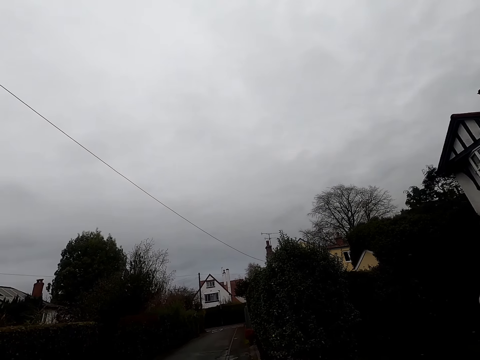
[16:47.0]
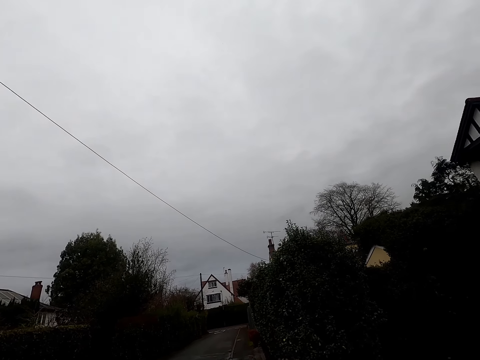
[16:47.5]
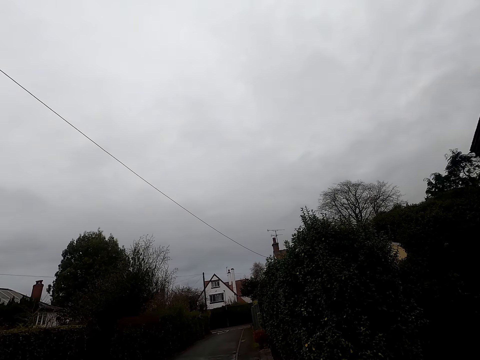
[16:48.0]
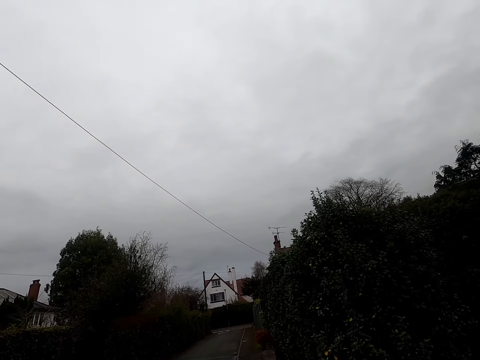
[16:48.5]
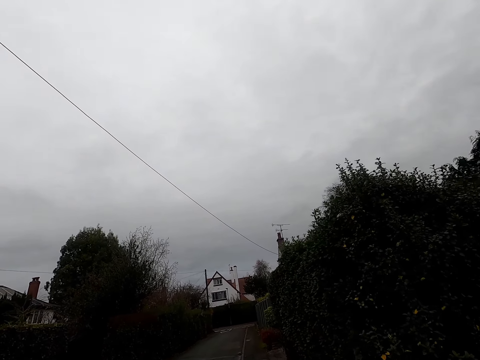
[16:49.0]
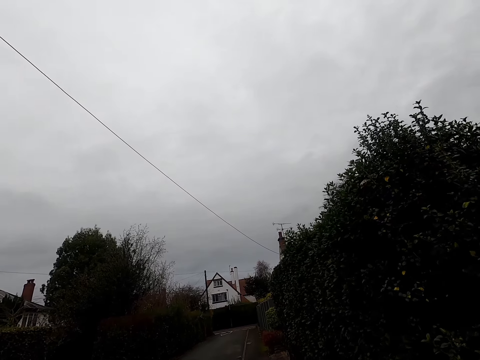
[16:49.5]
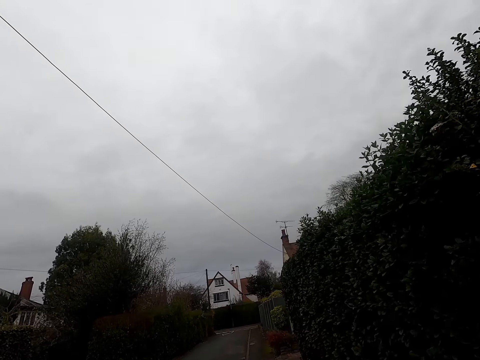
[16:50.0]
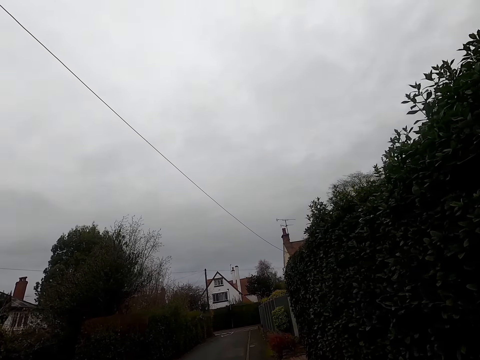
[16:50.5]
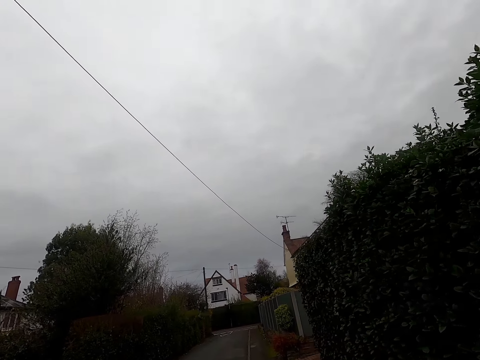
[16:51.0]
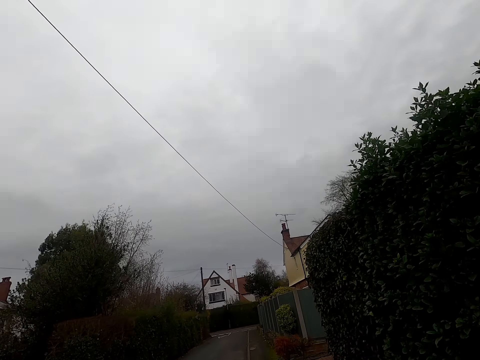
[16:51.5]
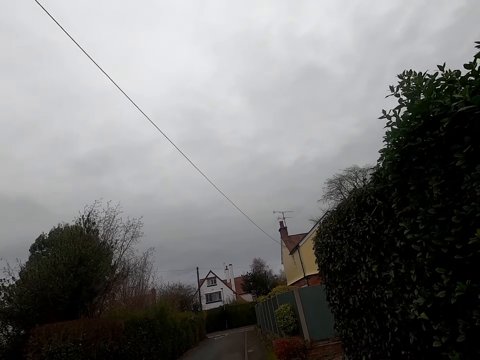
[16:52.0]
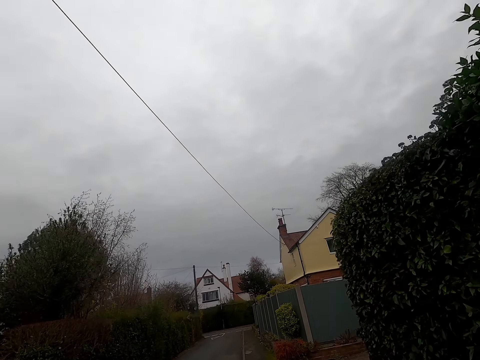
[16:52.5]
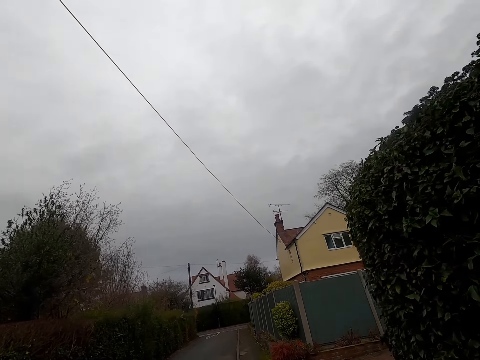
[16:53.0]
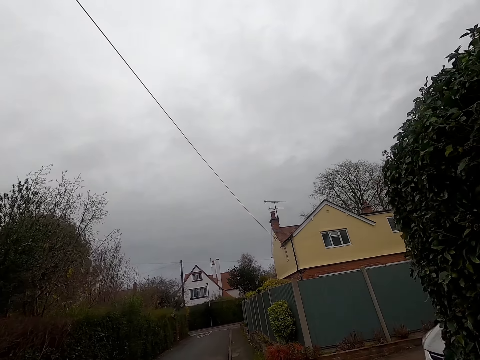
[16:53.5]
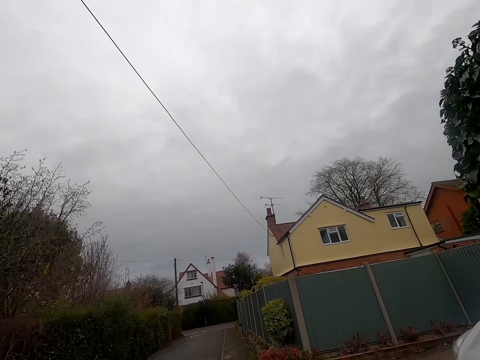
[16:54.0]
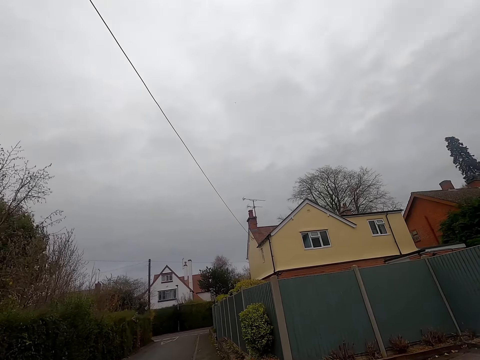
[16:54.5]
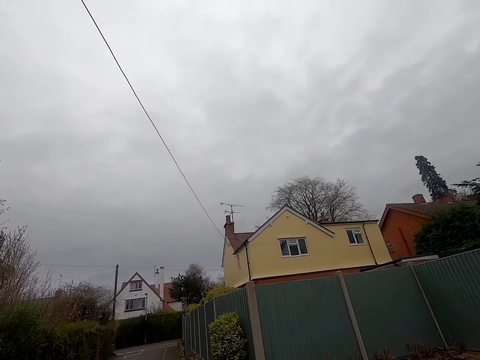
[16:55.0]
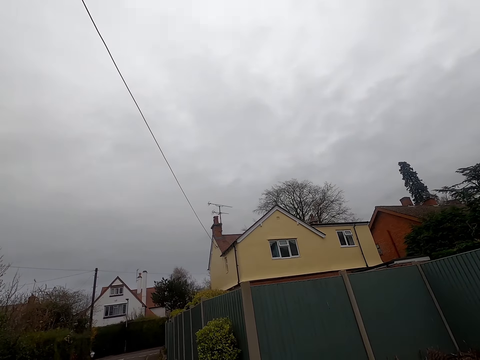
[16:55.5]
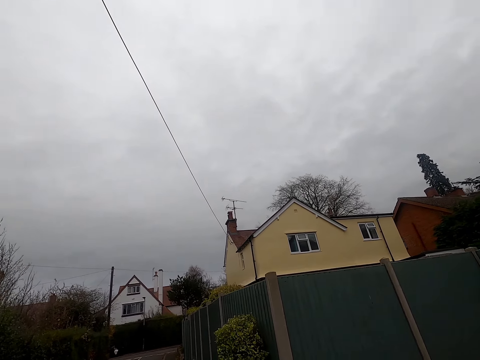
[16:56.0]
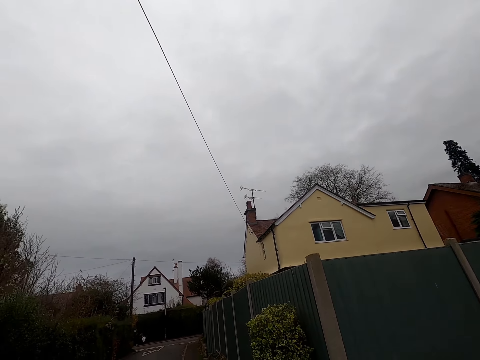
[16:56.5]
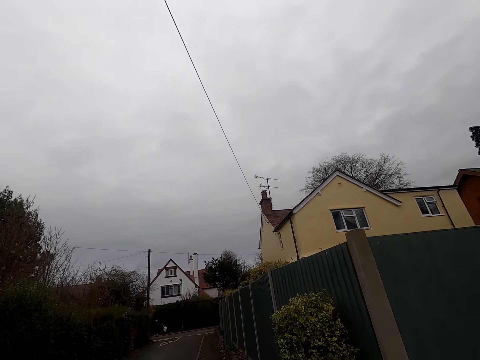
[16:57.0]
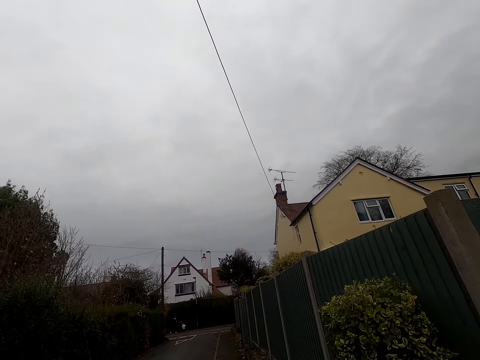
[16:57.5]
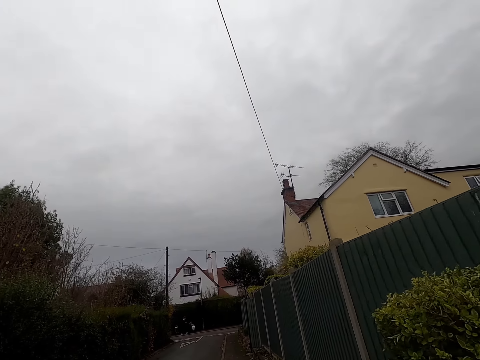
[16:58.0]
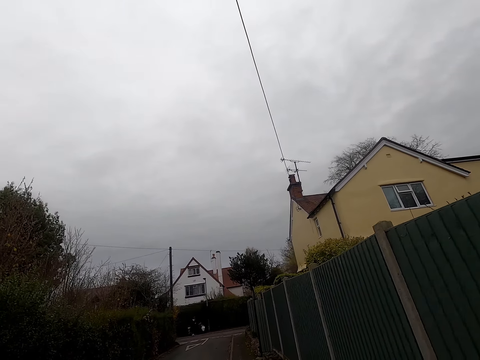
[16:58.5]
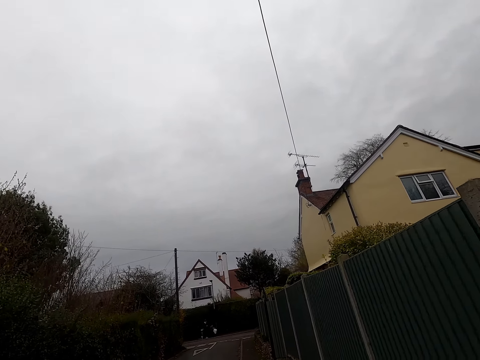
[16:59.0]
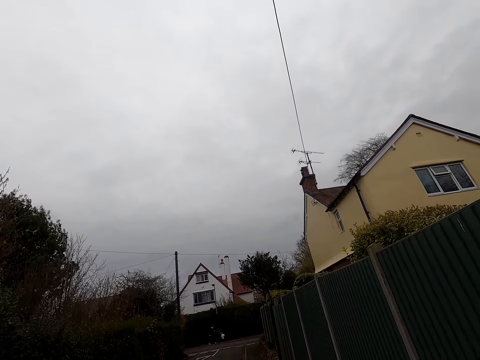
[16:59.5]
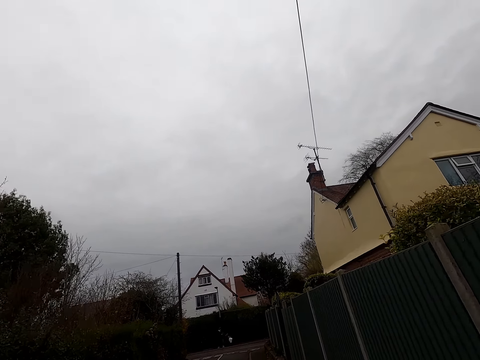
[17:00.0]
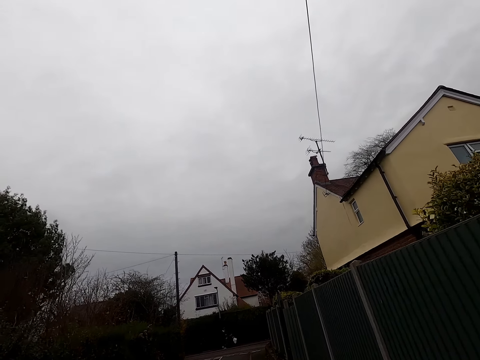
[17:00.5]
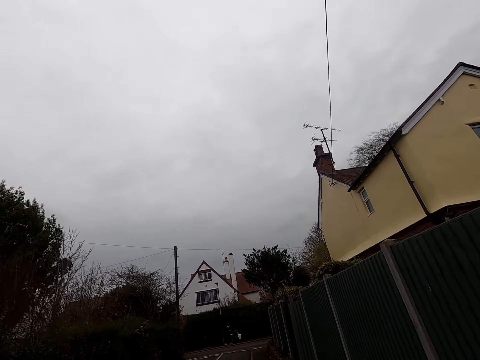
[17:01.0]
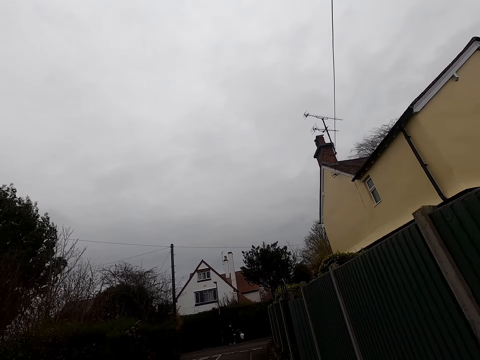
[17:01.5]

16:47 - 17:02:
A woman walks with a child and a baby in a stroller. The child interacts with the woman.

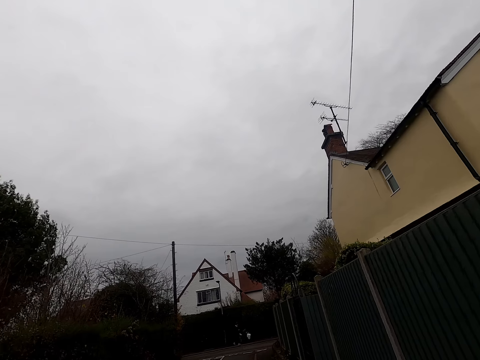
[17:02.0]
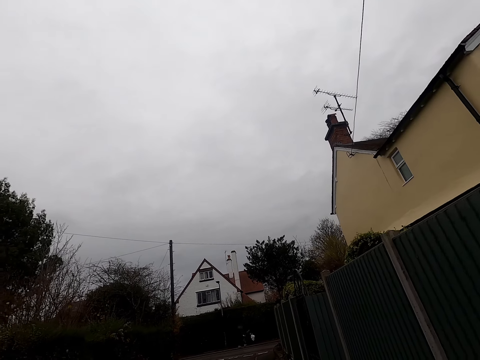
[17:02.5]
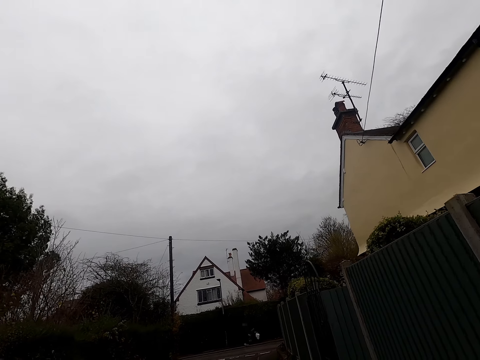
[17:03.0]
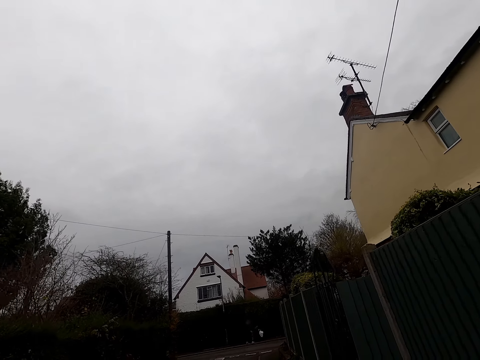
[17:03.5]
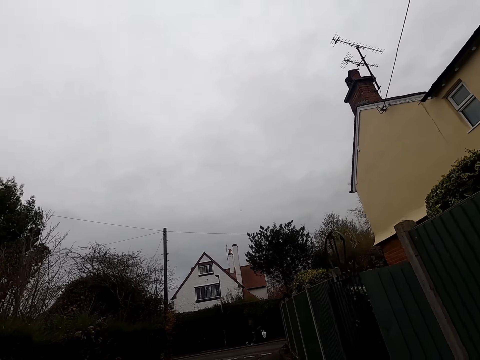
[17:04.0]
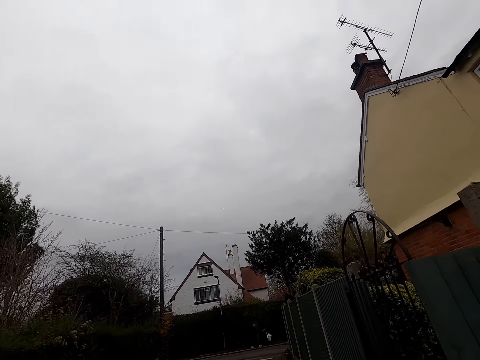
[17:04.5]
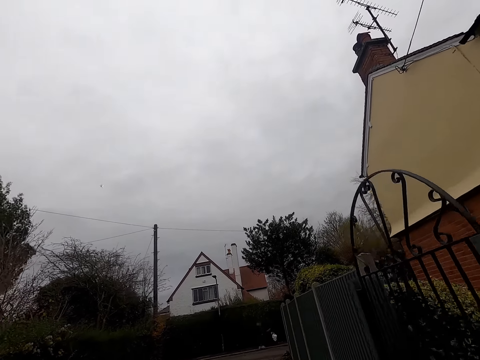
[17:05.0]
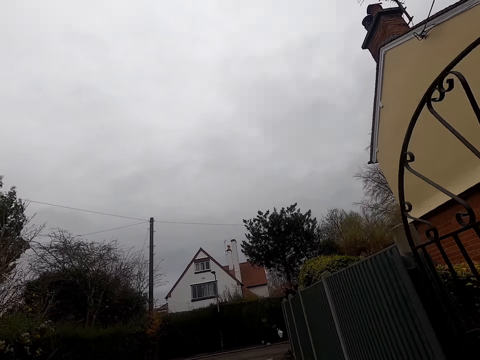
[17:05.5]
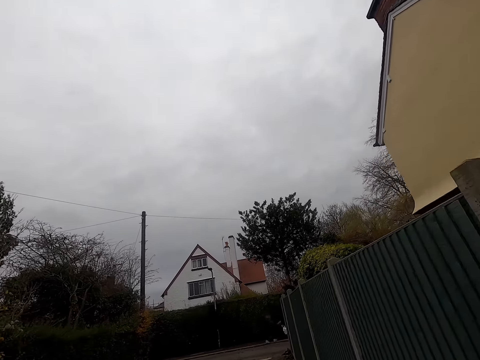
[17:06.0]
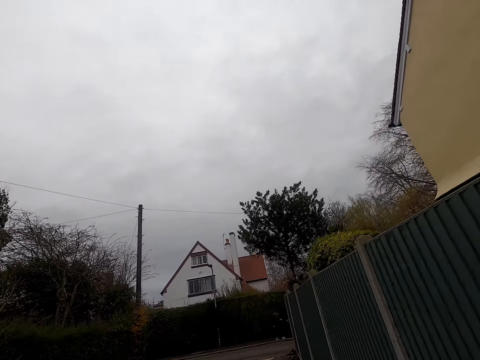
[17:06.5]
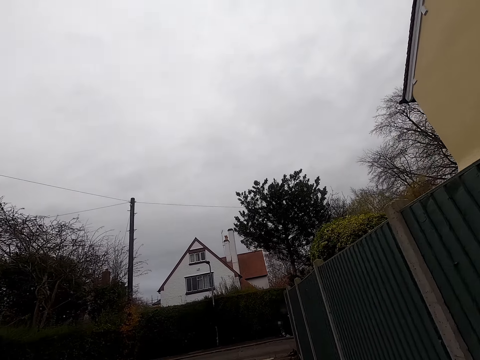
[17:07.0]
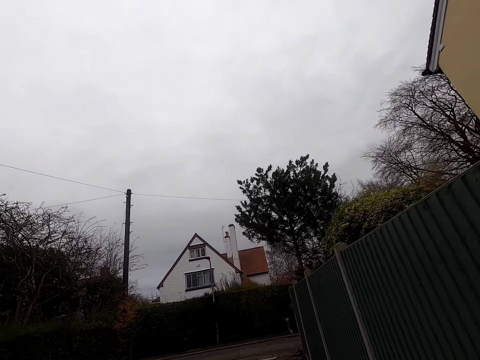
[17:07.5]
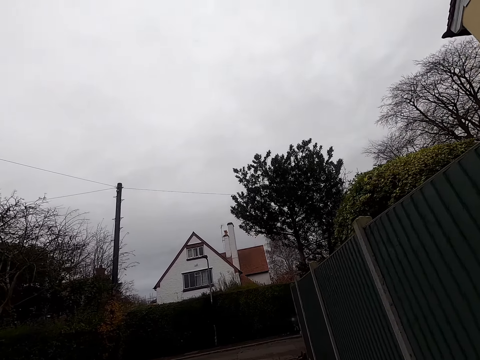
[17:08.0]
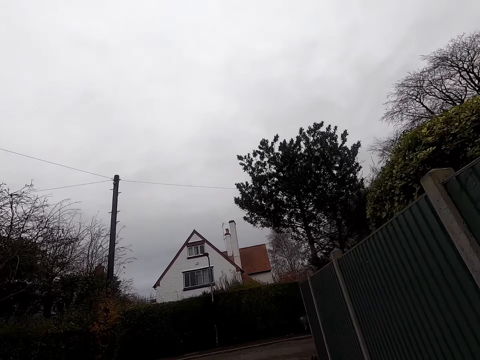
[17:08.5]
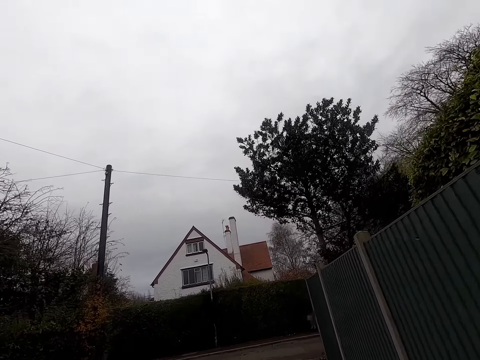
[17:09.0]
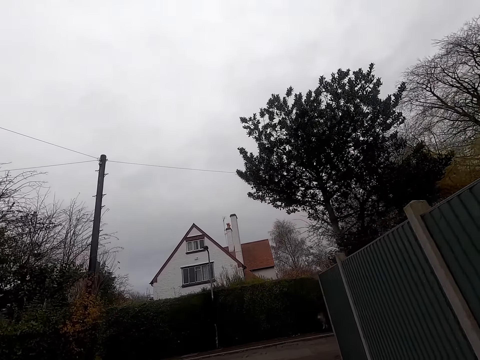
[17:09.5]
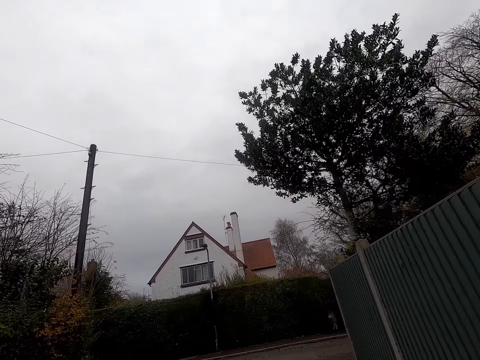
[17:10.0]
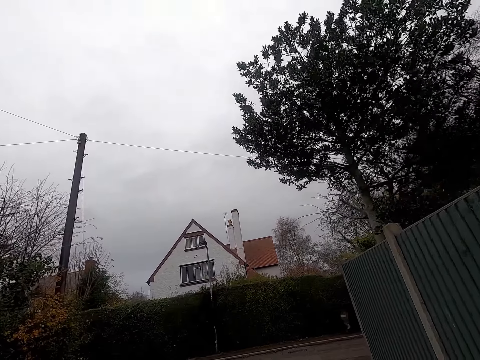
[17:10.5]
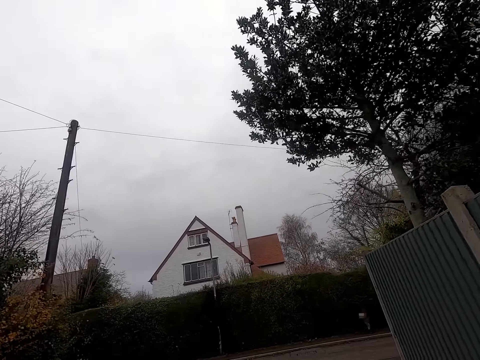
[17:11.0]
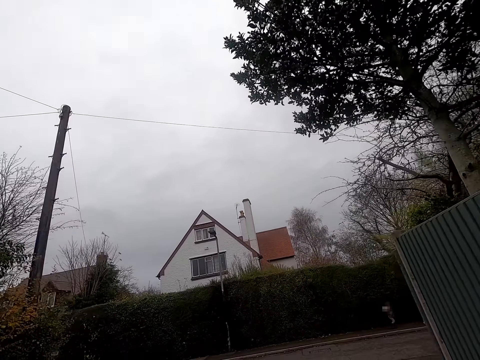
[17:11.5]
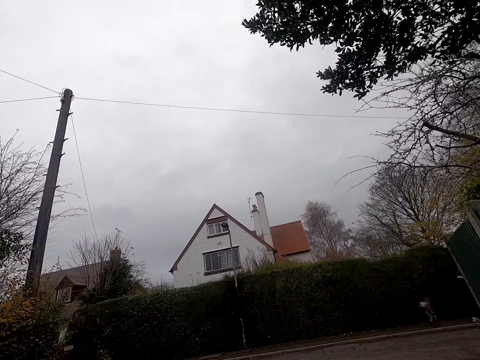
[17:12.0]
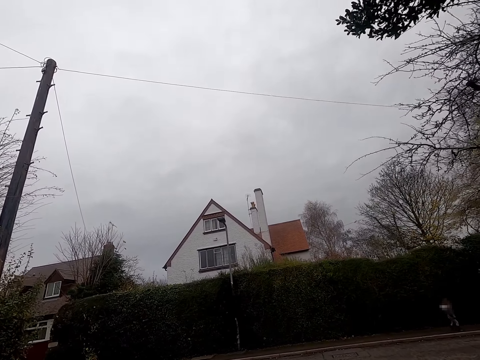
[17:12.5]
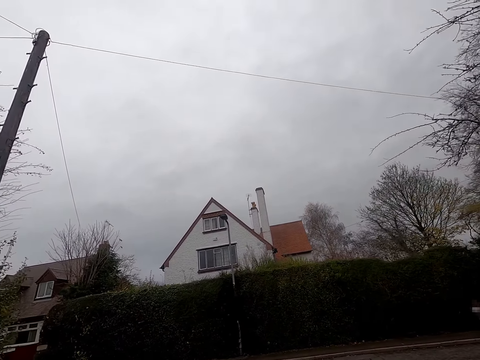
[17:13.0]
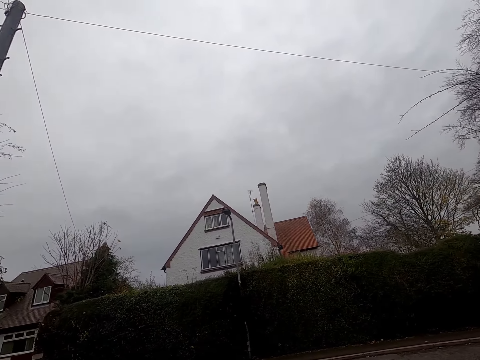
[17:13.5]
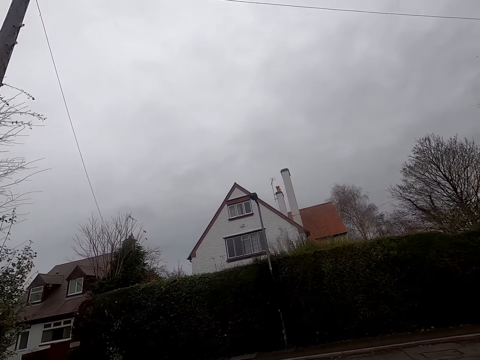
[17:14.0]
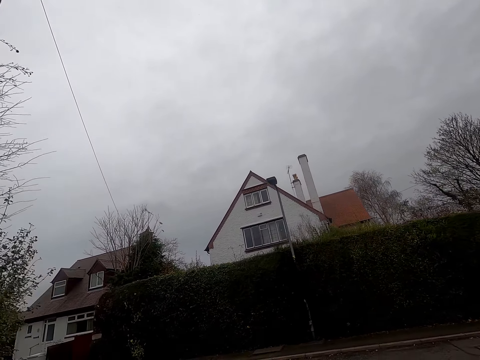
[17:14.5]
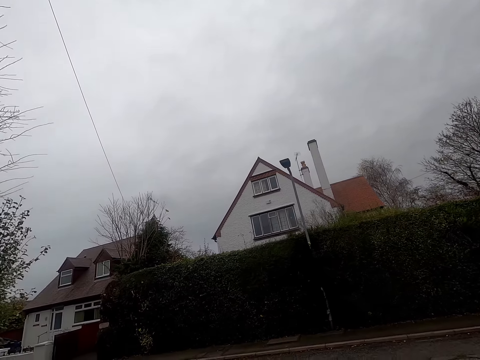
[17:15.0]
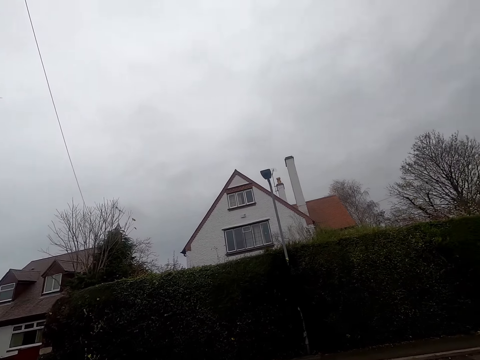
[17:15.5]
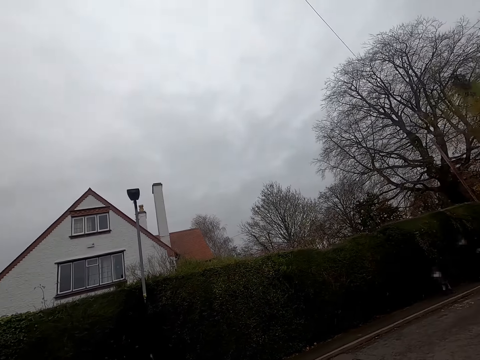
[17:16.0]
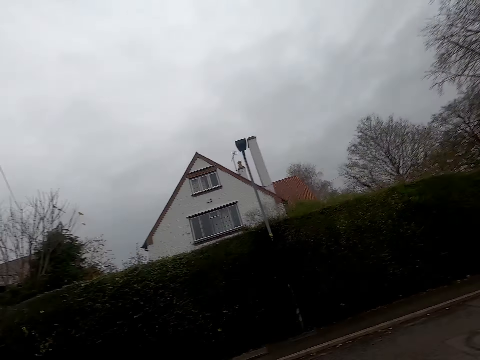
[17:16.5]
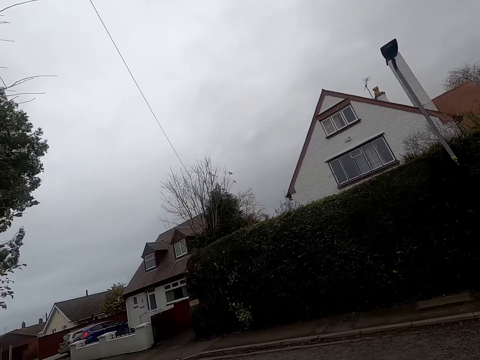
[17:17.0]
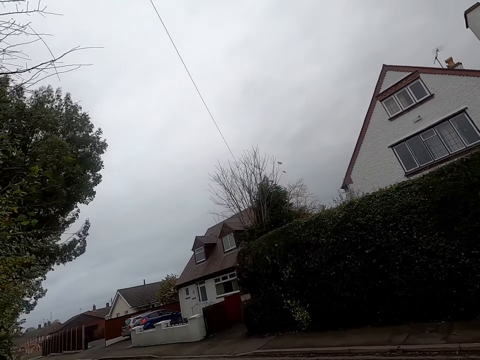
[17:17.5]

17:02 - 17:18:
The camera wearer crosses the road.
